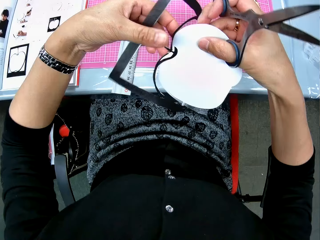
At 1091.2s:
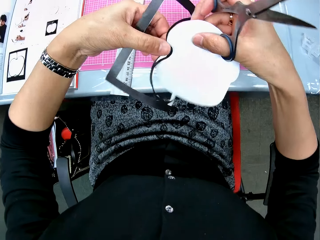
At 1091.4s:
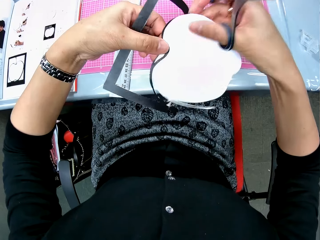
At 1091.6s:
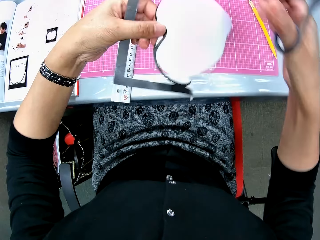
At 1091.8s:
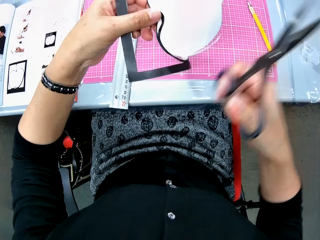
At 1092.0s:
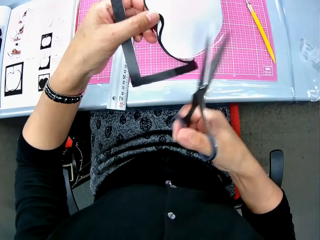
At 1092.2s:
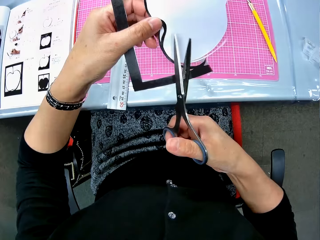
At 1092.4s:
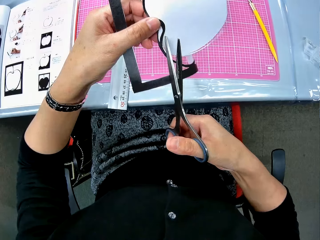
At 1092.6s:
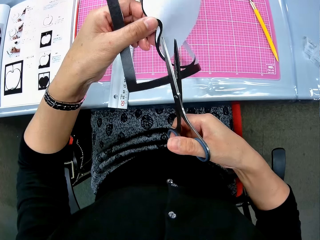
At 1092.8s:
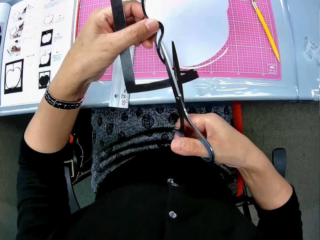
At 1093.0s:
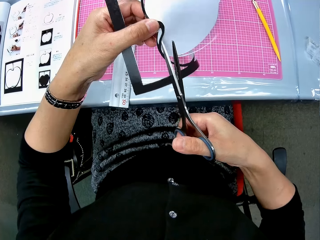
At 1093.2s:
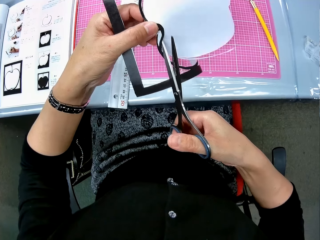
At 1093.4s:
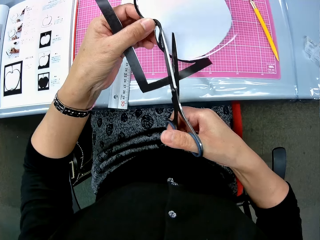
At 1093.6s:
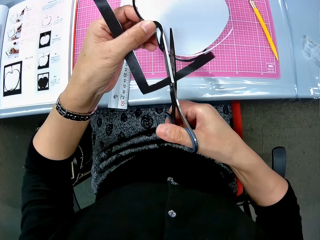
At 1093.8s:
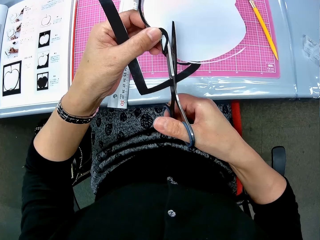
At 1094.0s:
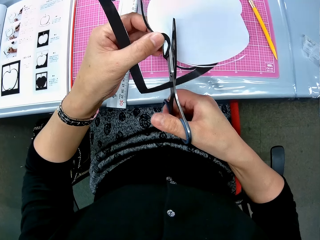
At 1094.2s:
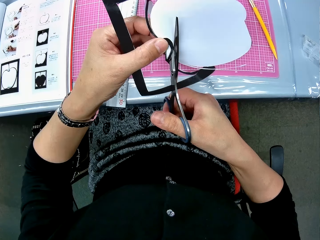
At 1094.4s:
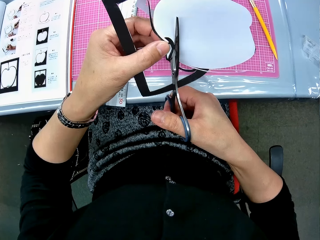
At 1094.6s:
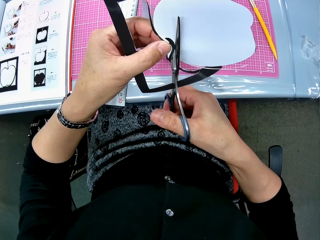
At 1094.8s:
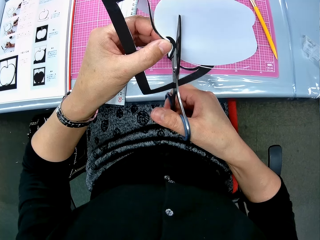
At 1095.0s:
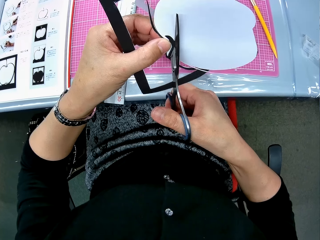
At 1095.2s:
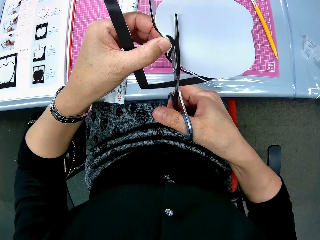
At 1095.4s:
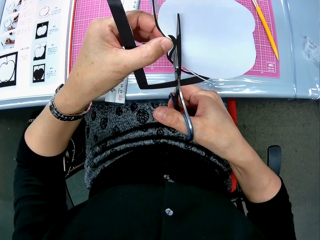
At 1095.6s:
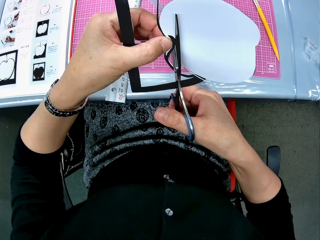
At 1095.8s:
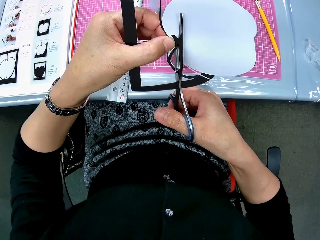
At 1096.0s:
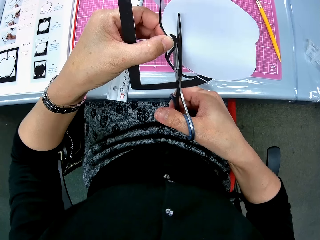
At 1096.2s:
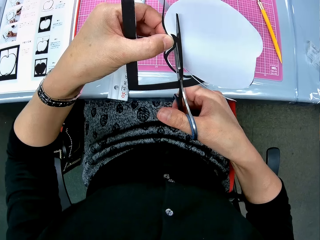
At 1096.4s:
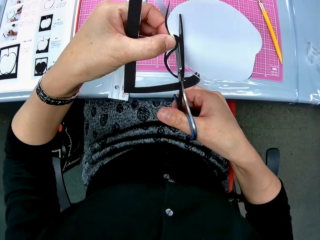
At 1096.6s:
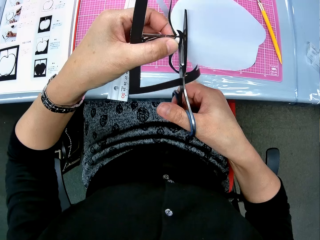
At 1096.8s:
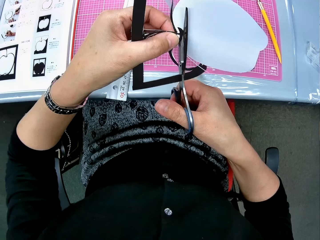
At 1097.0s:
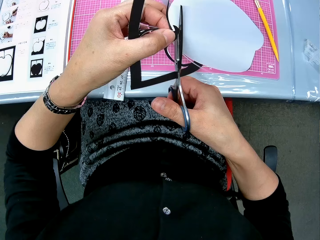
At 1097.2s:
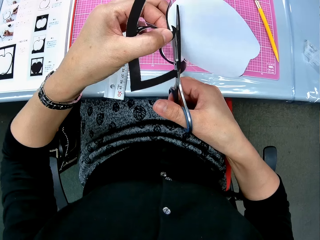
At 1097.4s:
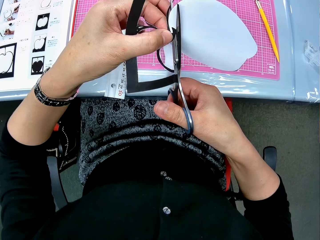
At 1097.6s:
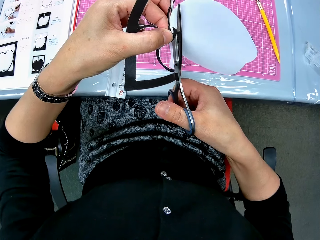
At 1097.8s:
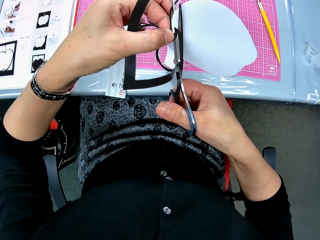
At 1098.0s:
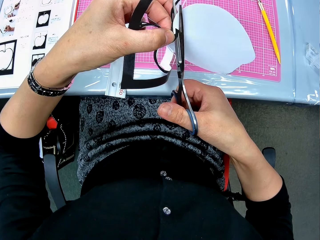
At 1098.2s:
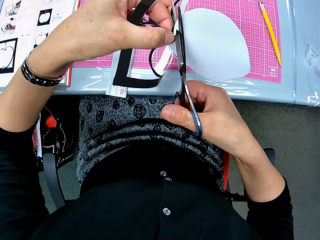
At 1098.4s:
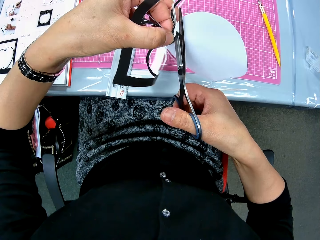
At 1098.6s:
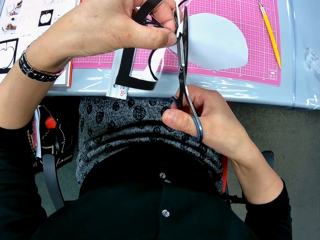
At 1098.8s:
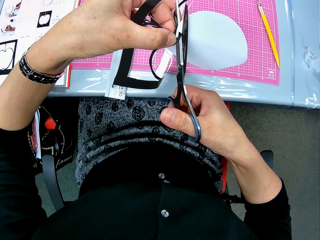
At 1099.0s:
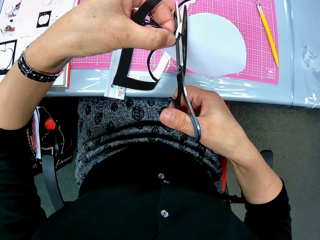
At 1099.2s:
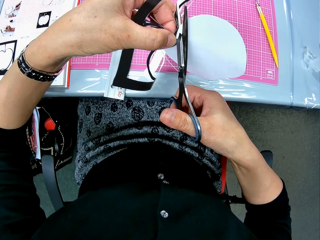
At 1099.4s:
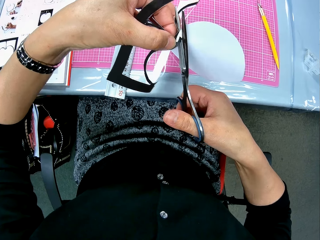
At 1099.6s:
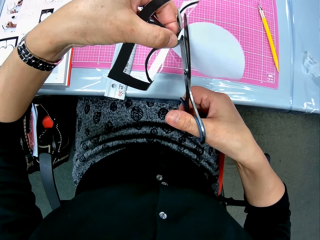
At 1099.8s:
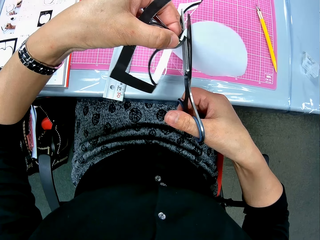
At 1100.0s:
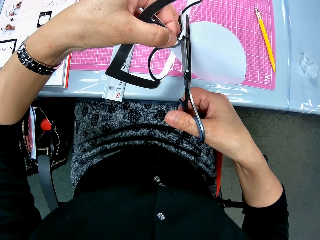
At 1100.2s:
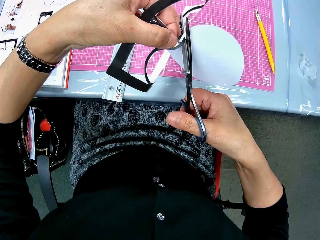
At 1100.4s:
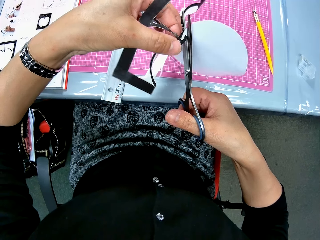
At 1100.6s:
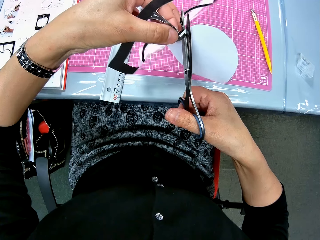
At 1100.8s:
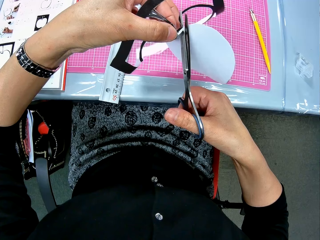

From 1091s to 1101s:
The camera wearer continues to cut the paper craft with the scissors.

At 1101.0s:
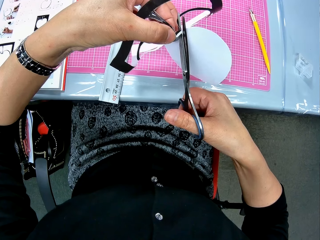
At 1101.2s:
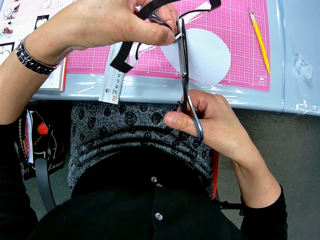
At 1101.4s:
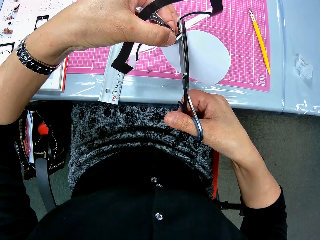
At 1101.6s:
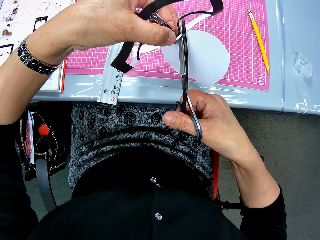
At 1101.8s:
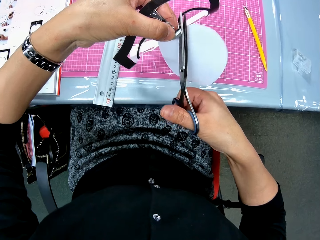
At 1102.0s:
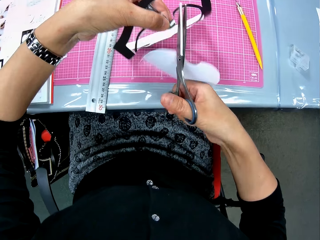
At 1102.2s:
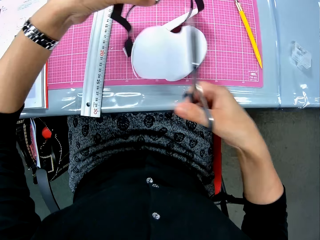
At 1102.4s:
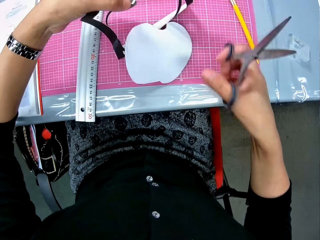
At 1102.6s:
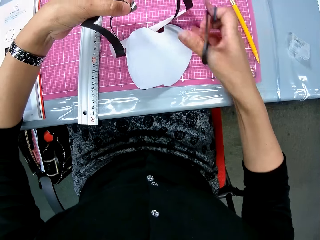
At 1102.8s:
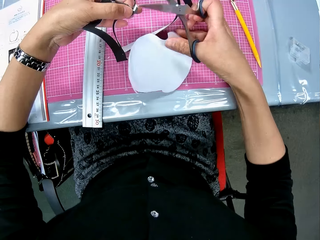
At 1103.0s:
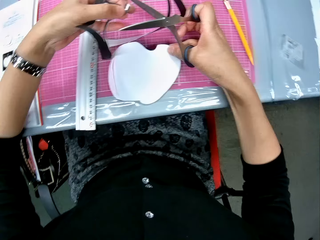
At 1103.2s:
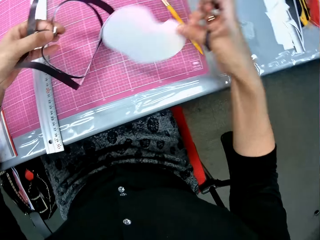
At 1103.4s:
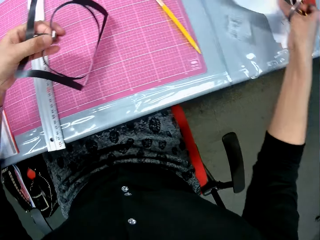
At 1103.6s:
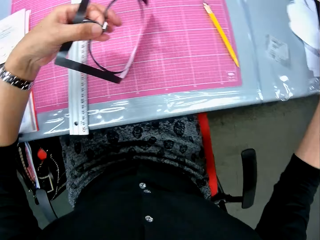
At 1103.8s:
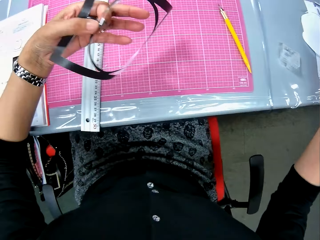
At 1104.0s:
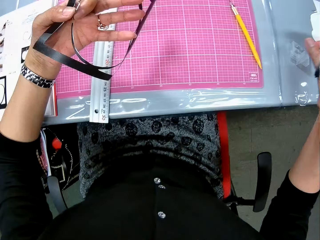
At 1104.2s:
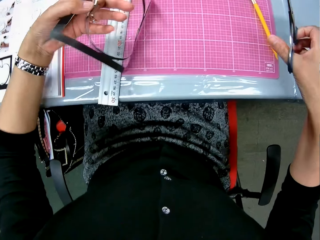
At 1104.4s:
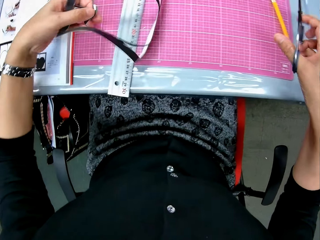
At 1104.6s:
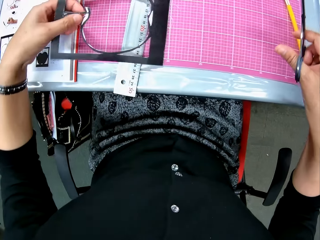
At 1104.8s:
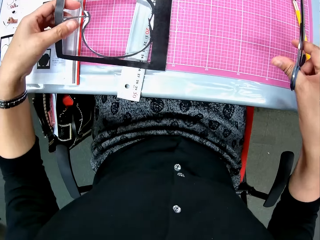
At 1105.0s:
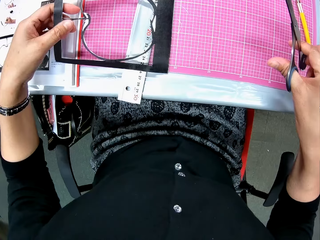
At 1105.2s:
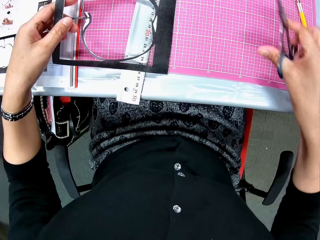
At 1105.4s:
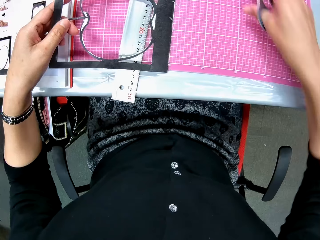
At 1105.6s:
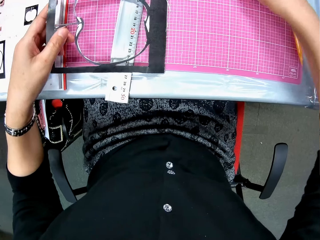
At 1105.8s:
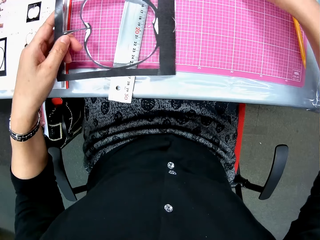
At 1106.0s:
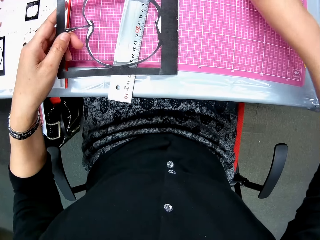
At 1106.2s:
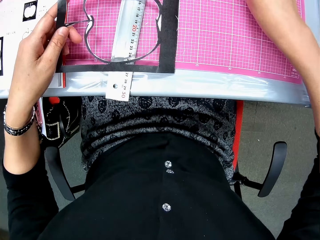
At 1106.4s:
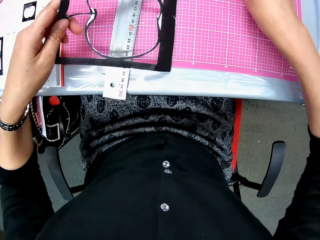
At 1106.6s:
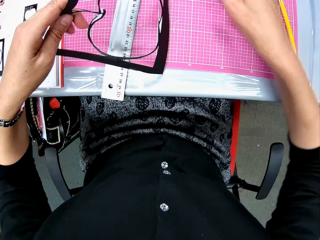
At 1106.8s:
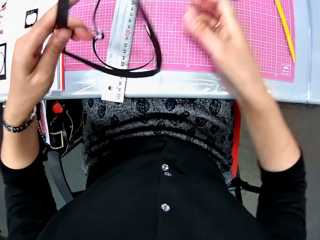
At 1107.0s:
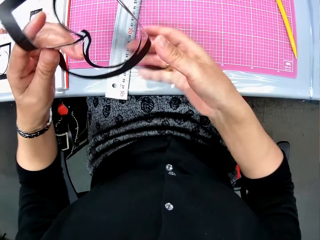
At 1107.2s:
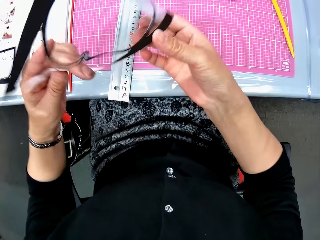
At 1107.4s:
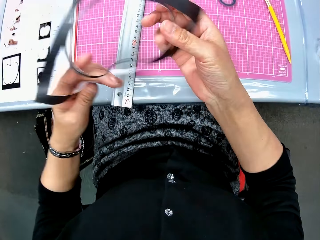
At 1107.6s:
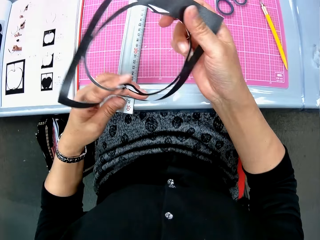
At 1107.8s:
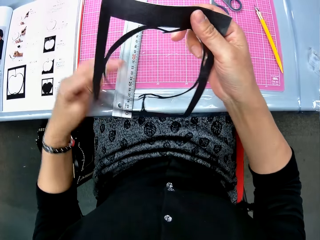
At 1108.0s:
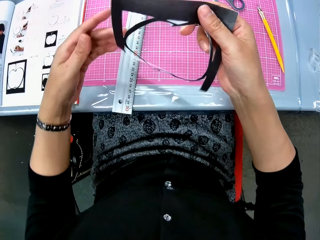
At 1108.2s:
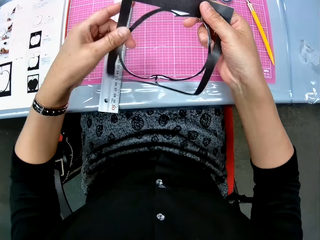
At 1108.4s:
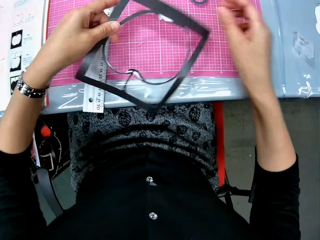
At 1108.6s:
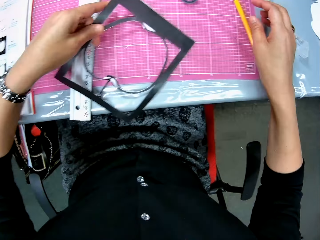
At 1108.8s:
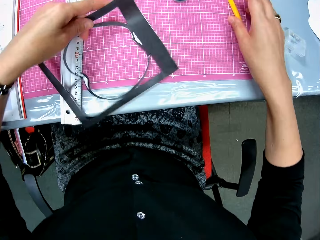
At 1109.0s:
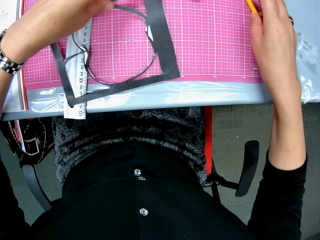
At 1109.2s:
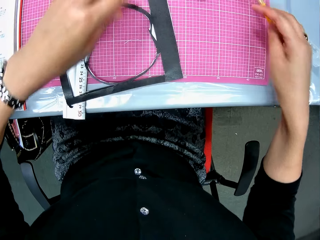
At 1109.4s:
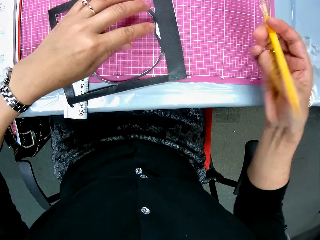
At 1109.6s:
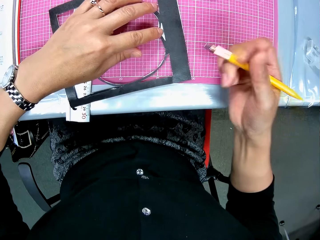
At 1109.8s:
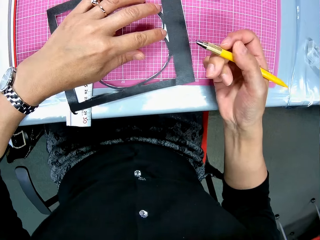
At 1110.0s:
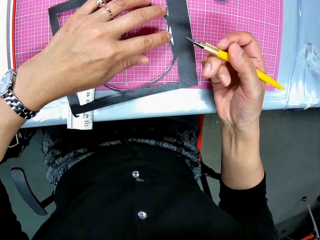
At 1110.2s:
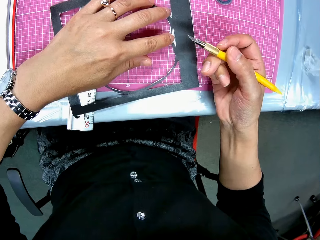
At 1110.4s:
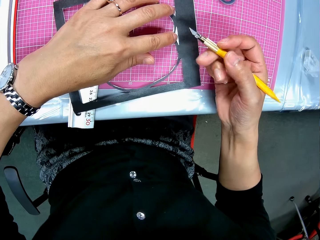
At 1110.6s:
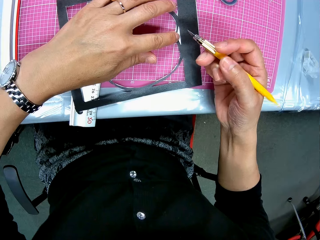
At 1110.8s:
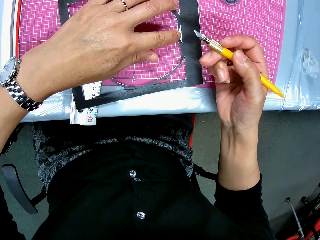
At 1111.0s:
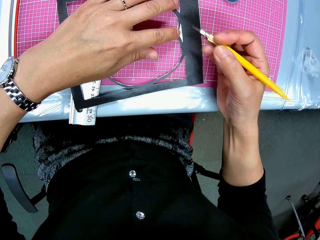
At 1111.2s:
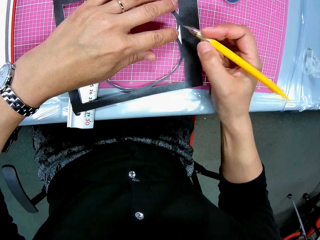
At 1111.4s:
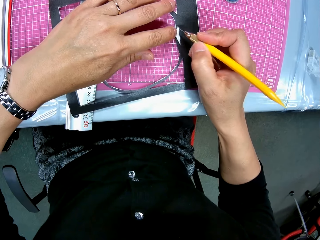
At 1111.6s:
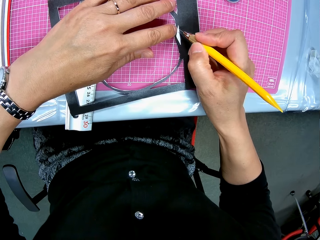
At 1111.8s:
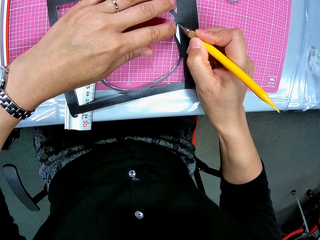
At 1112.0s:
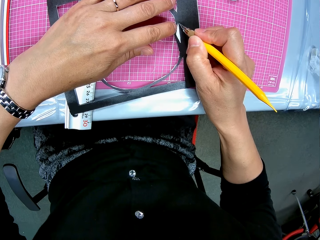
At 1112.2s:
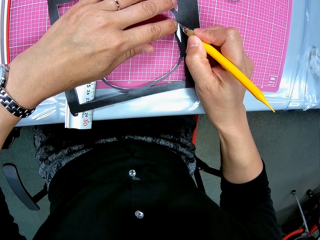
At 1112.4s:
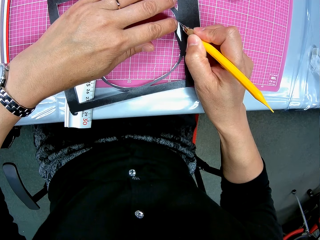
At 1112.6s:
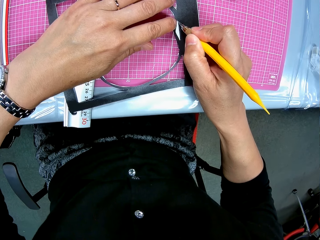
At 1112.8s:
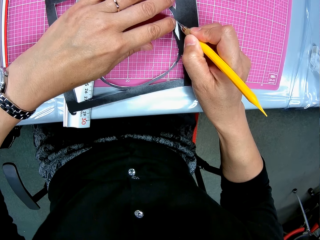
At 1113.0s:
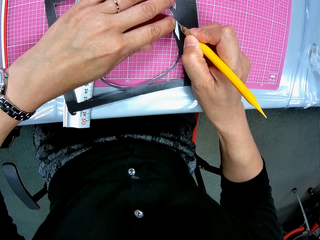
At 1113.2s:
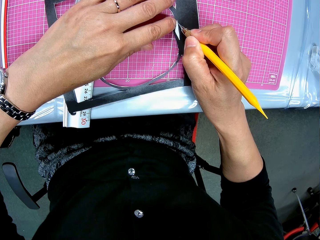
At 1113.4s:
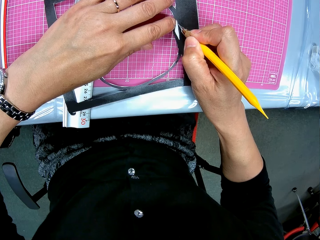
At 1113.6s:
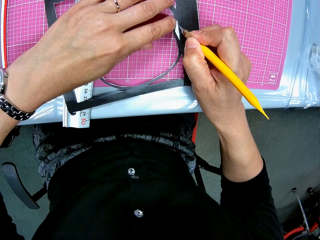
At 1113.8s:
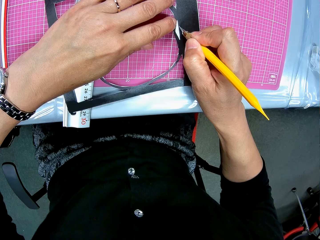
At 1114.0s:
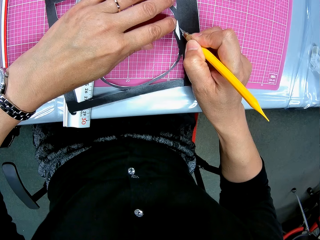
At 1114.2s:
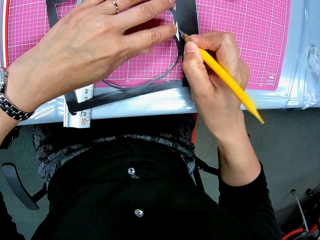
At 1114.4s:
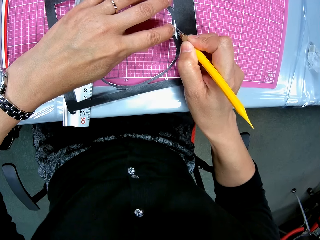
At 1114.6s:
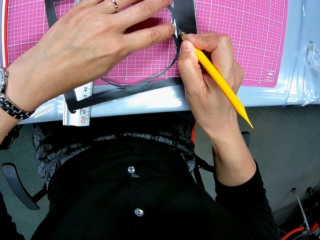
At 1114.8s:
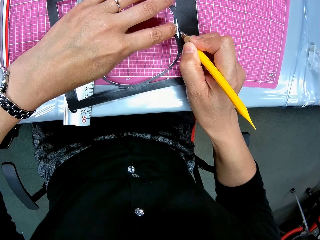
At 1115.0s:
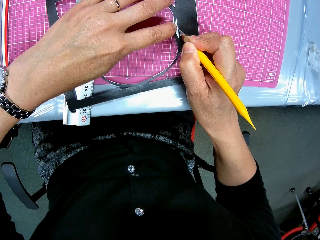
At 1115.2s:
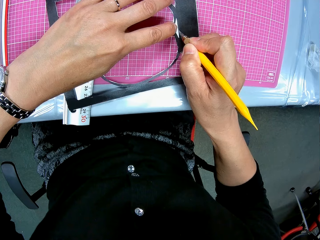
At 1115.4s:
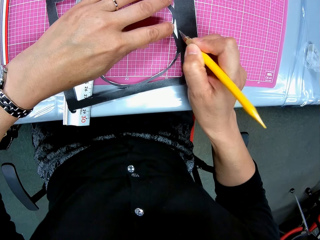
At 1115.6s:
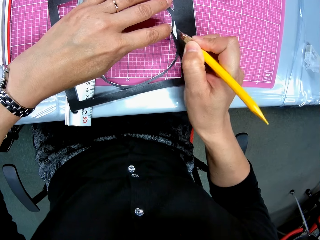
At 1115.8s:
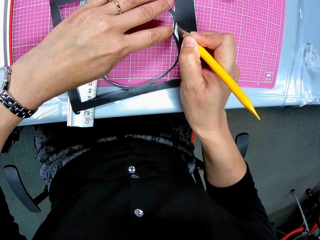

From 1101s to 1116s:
The camera wearer cuts off the middle piece of the paper craft on the cutting mat. She picks up the middle piece from the cutting mat. She drops the middle piece on the right side of the table. She holds down the last craft piece of the paper craft on the cutting mat. She places the paper cut out on the cutting mat. She drops the scissors on the cutting mat. She lifts the last craft piece from the cutting mat. She rotates the last craft piece in her hands. She inspects the paper cut out. She drops the last craft piece on the cutting mat. She picks up a craft knife from the cutting mat. She places her left hand on the last craft piece. She cuts the last craft piece with the craft knife. She holds the paper cut out in place.
